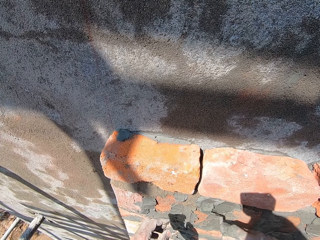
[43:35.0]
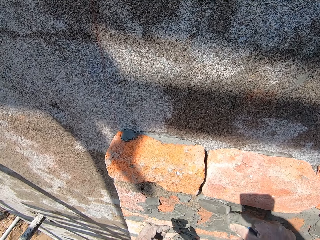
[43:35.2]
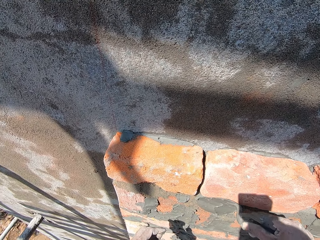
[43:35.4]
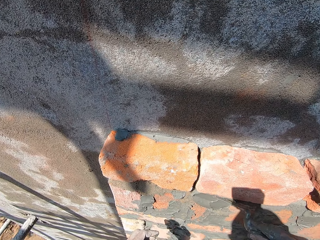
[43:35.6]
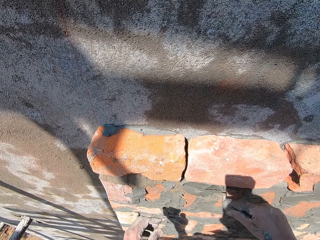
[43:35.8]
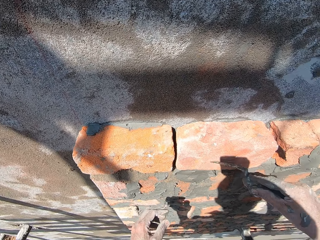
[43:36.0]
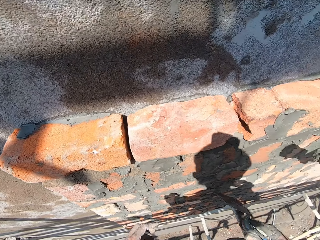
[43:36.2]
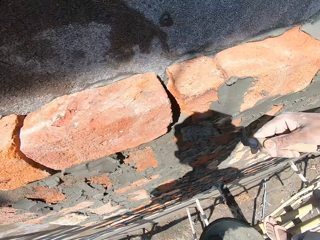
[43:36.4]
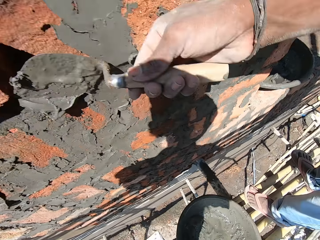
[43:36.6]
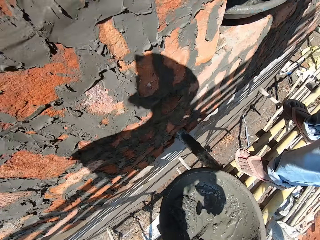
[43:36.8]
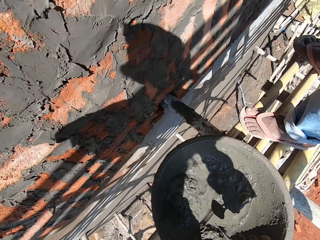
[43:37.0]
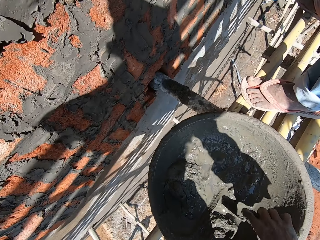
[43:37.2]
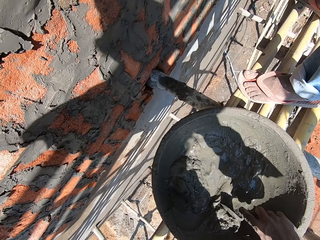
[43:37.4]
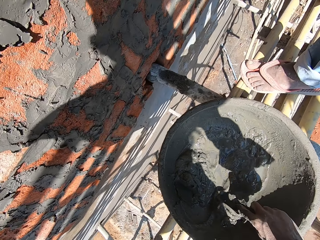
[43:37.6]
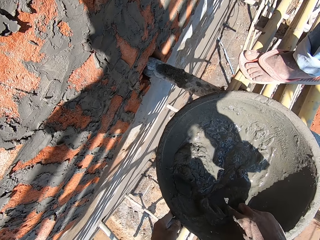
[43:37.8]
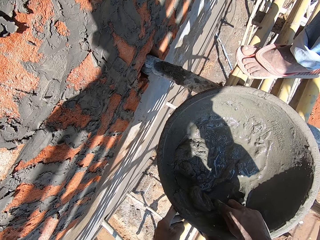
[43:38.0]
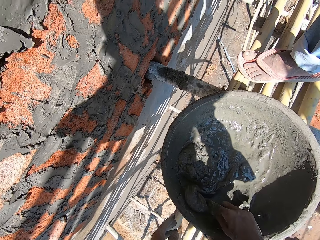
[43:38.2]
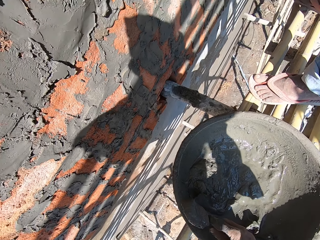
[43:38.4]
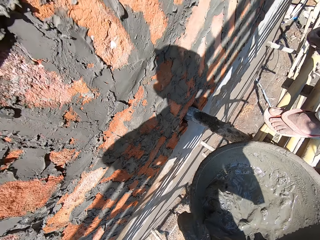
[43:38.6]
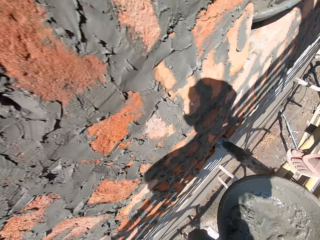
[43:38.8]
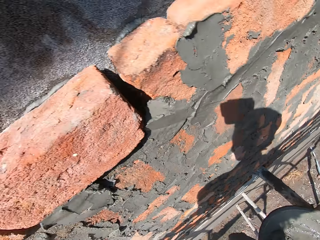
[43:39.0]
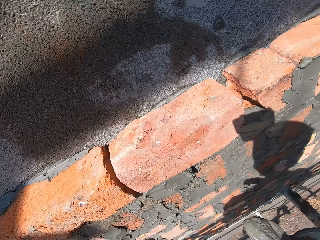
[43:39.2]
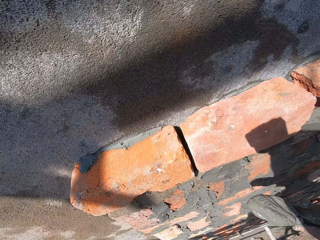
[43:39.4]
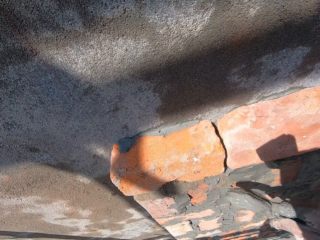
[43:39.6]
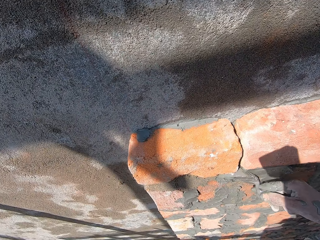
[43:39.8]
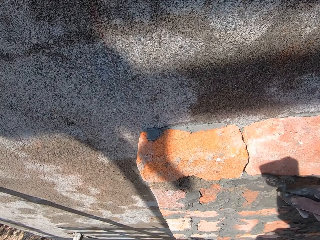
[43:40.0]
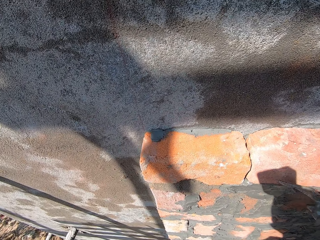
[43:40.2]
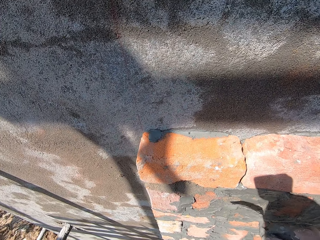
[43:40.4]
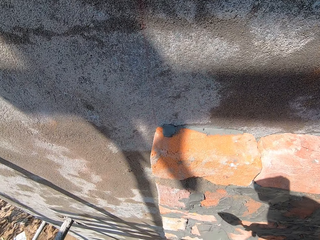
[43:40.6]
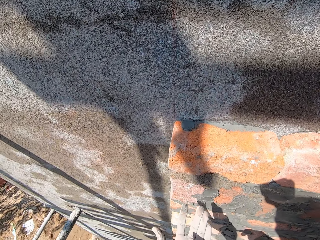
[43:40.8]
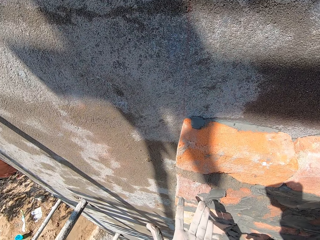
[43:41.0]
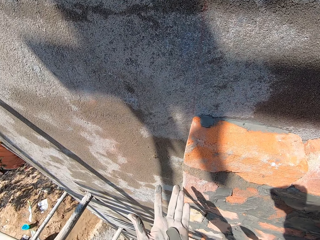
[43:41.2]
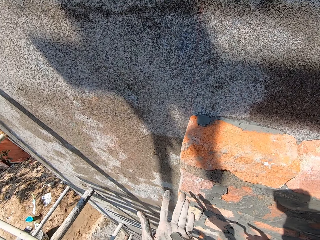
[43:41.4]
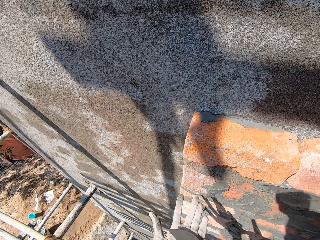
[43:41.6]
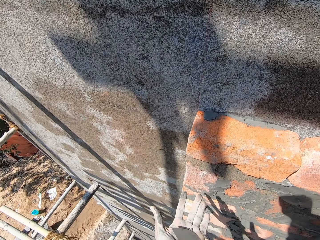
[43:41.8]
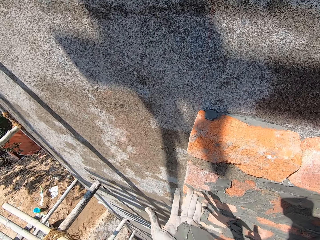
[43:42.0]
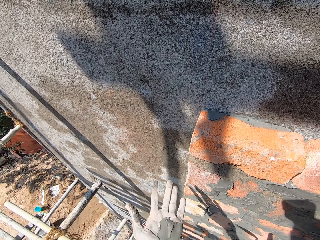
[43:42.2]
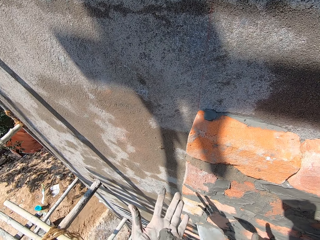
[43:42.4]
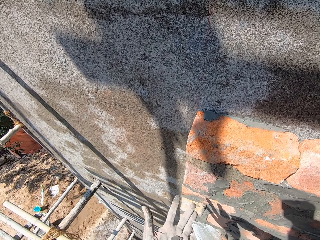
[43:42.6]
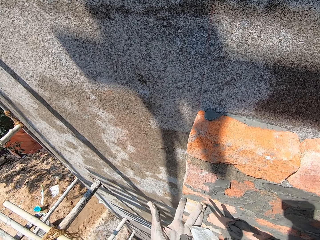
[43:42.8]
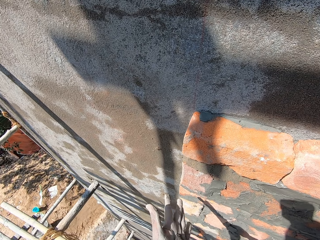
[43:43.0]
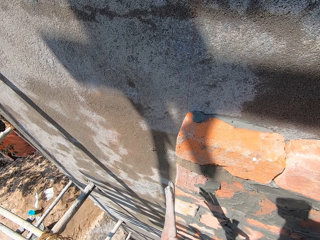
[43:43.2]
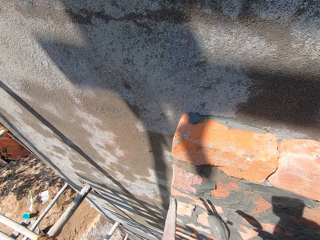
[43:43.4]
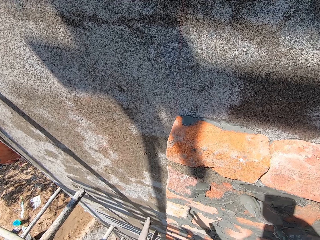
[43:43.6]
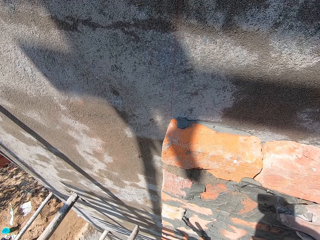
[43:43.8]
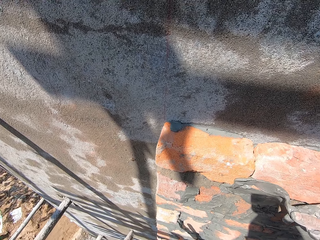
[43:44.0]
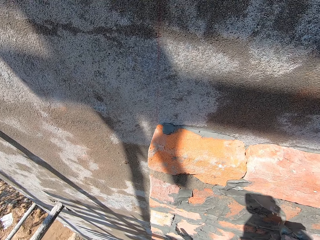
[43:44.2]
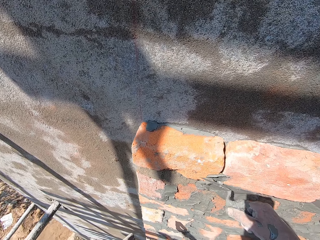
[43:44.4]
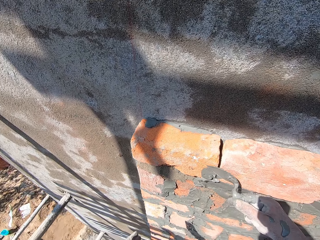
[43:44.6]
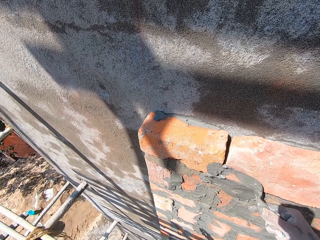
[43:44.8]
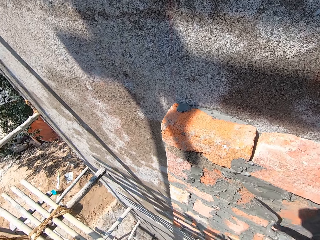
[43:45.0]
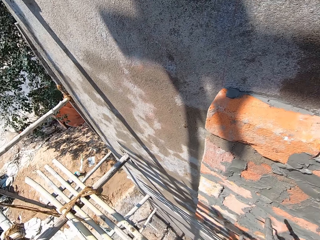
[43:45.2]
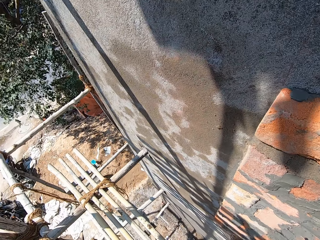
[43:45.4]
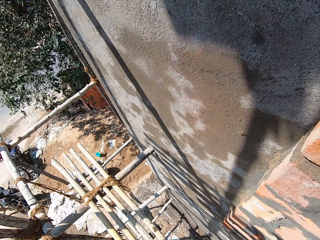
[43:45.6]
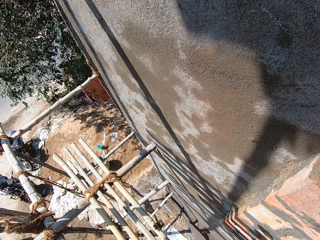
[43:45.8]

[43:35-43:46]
A person touches a wall with a trowel. The camera wearer scoops some mixed cement from the head pan on the bamboo woods with the trowel in his right hand. He touches the head pan on the bamboo woods with his left hand. He plasters the brick on the wall with the mixed cement with the trowel in his right hand. He smears the mixed cement on his left hand with the trowel in his right hand. He scoops the mixed cement from his left hand with the trowel in his right hand. He plasters the brick on the wall with the mixed cement with the trowel in his right hand.

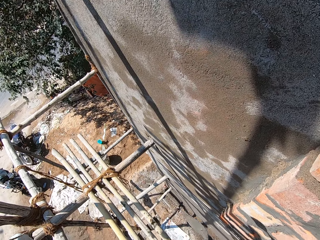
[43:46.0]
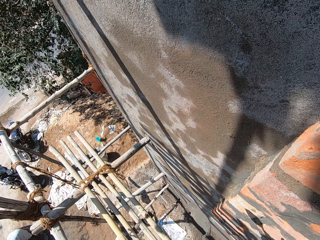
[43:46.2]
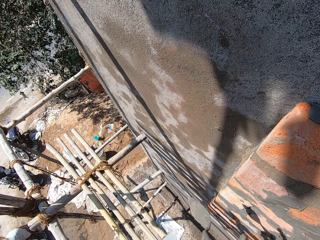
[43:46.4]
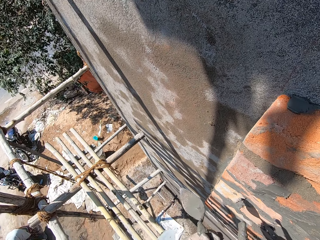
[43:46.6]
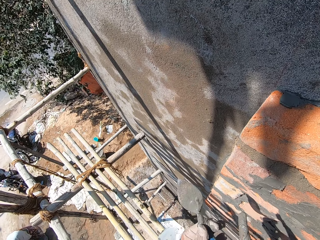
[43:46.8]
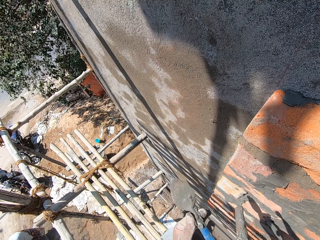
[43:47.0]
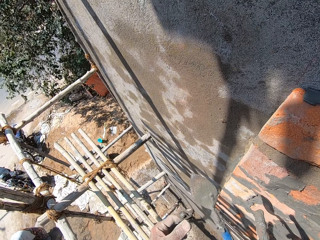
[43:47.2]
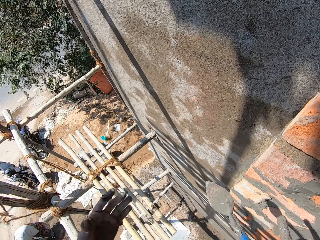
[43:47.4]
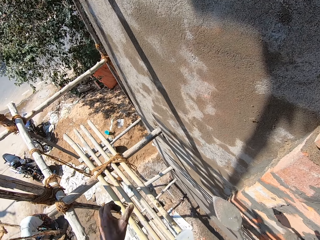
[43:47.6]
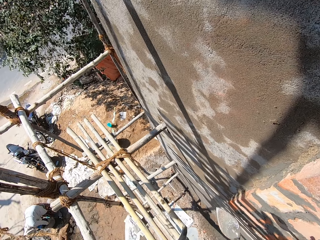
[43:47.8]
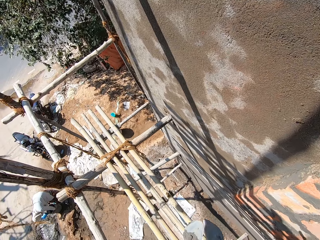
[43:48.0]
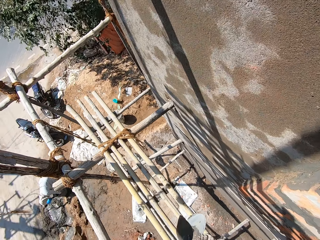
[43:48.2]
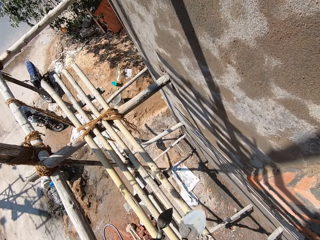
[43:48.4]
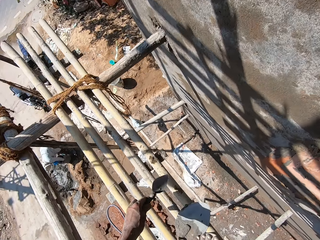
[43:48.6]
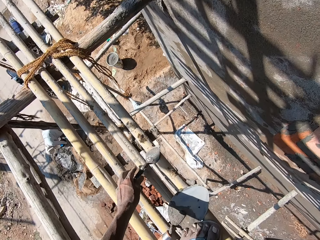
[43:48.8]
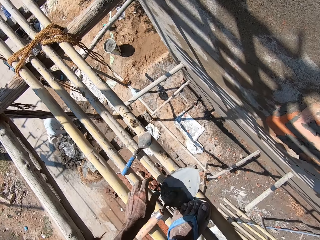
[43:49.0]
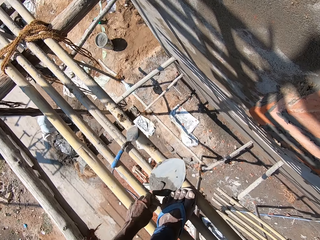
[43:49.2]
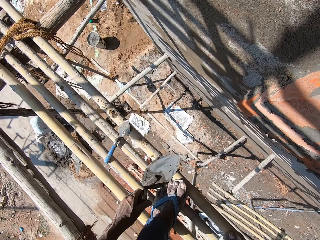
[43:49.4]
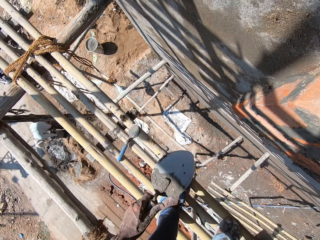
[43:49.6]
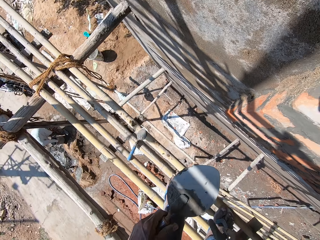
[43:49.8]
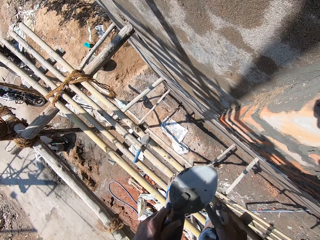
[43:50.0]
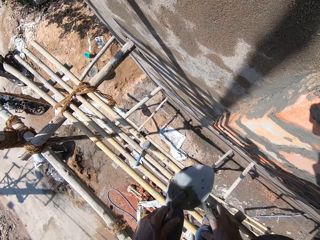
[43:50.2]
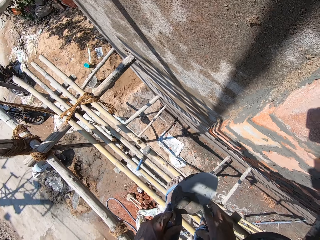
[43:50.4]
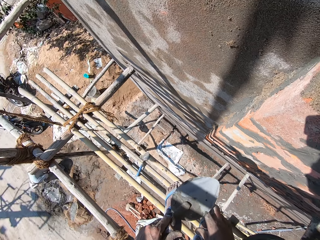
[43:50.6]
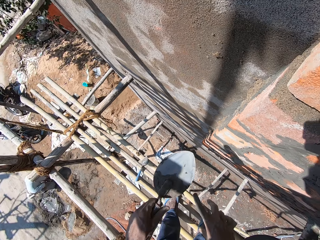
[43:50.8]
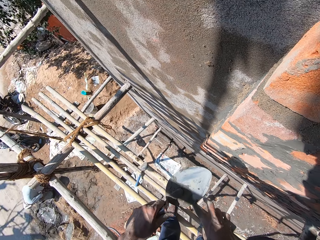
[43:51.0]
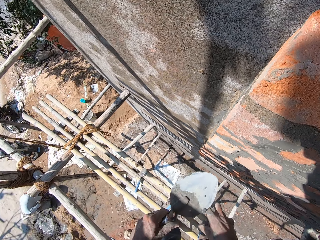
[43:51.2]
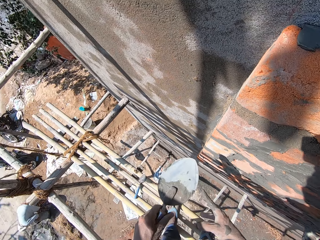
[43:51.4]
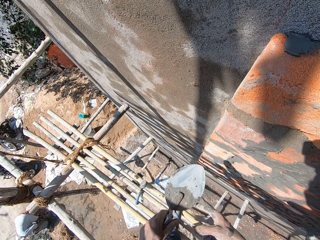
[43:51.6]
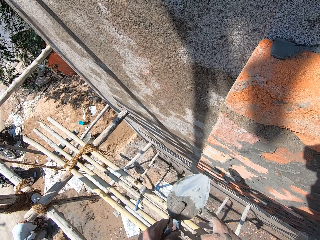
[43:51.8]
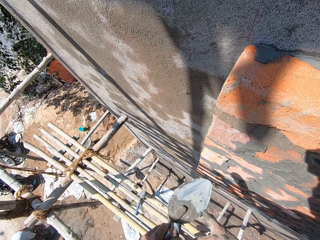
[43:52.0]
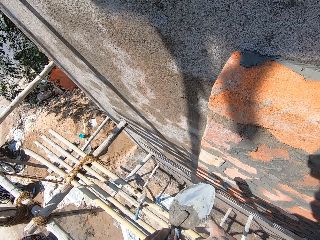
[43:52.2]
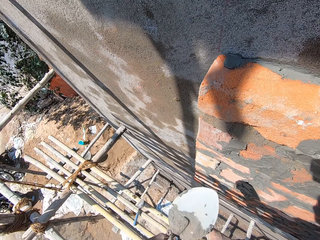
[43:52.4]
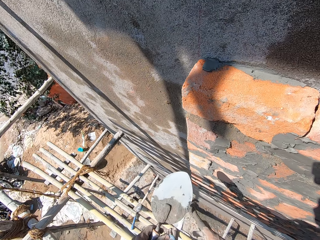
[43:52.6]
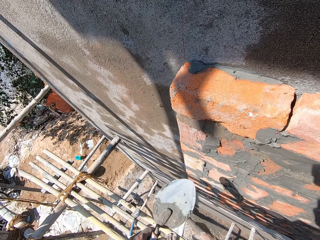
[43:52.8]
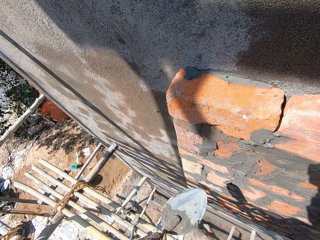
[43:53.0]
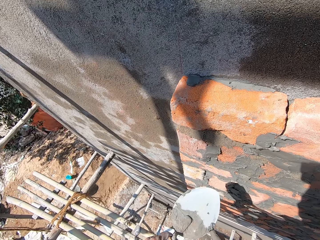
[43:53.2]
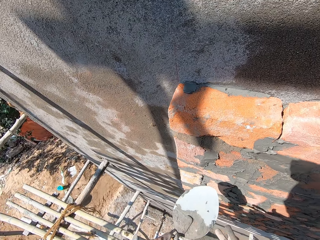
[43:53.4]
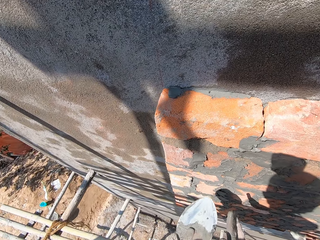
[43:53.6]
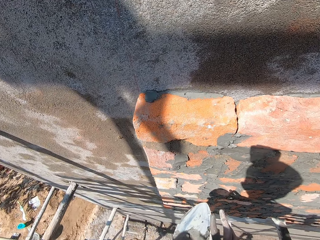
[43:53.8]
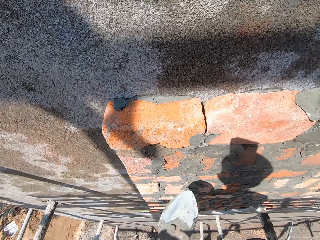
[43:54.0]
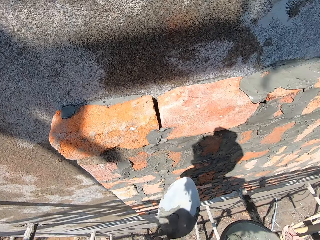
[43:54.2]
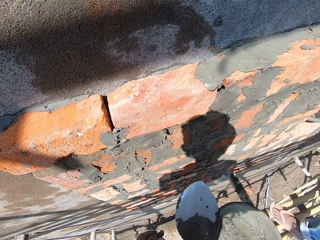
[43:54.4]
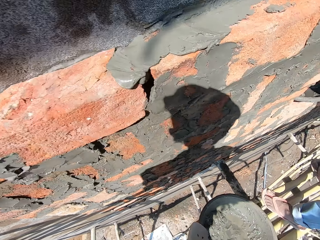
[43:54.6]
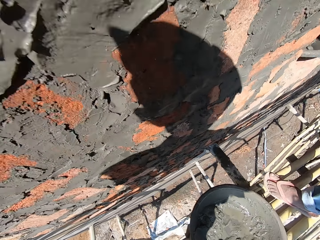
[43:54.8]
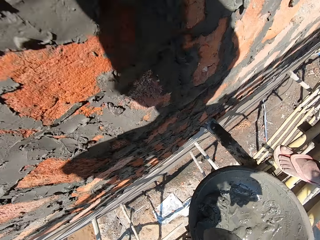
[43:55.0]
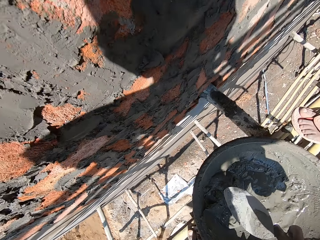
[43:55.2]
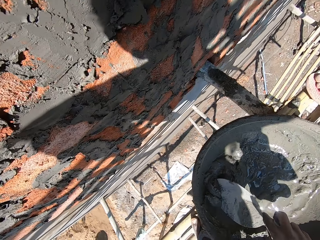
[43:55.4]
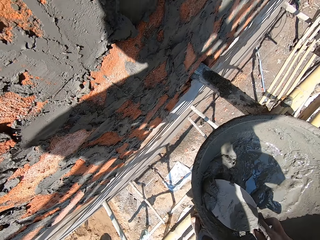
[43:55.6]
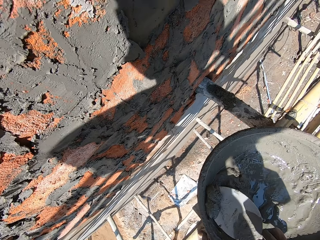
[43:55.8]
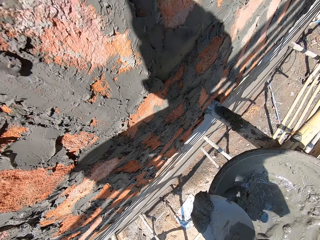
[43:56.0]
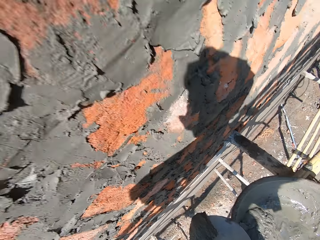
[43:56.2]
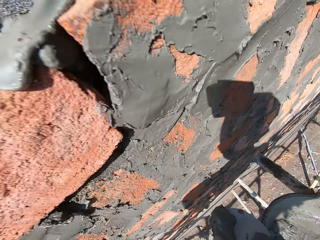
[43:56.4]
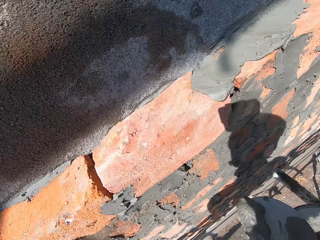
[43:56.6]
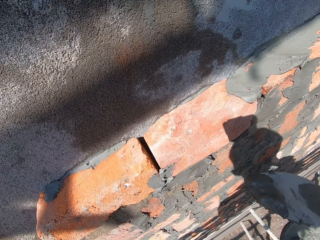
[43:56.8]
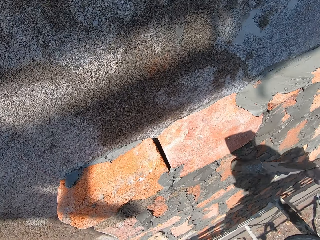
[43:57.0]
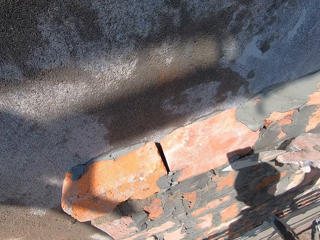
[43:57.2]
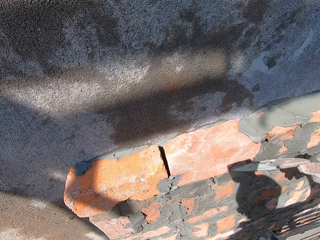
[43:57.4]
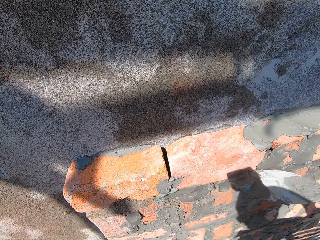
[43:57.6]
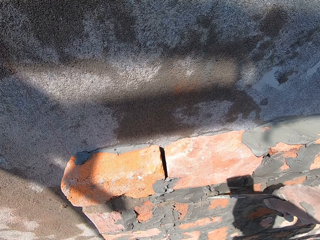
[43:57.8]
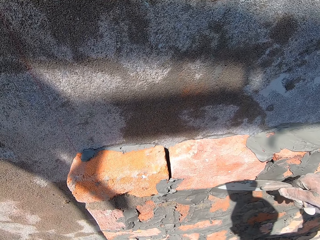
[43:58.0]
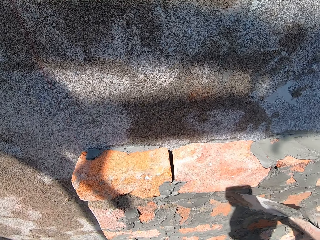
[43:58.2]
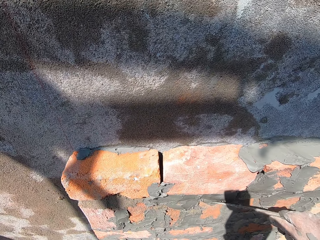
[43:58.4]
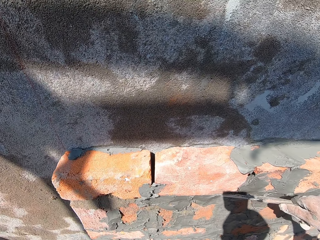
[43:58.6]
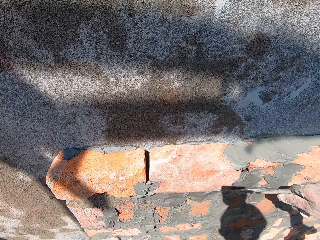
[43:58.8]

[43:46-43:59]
The camera wearer wipes dirt from the trowel with his left hand. He passes the trowel to his left hand. He drops the trowel on the bamboo woods with his left hand. He picks up the trowel on the bamboo woods with his left hand. He wipes some mixed cement from his right hand with the trowel in his left hand. He passes the trowel to his right hand. He scoops some mixed cement from the head pan on the bamboo woods with the trowel in his right hand. He plasters the brick on the wall with the mixed cement with the trowel in his right hand.
